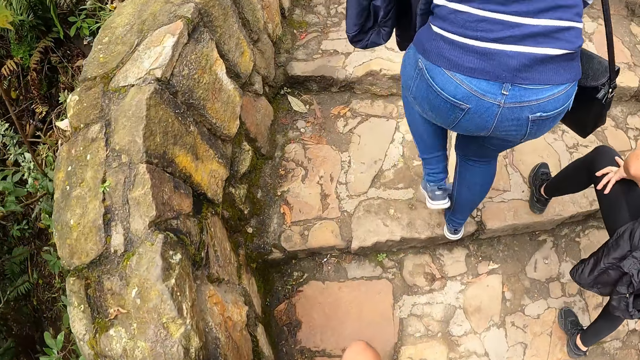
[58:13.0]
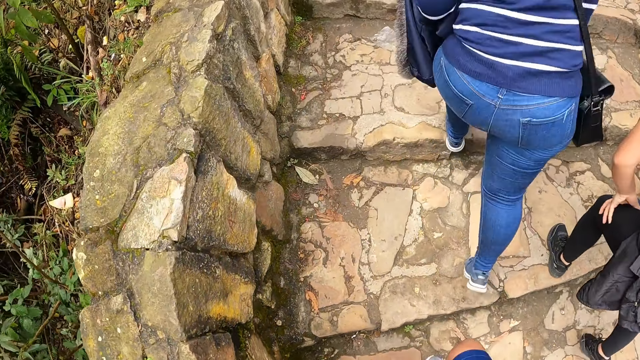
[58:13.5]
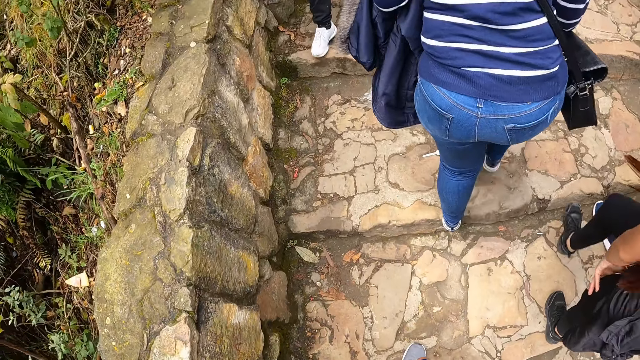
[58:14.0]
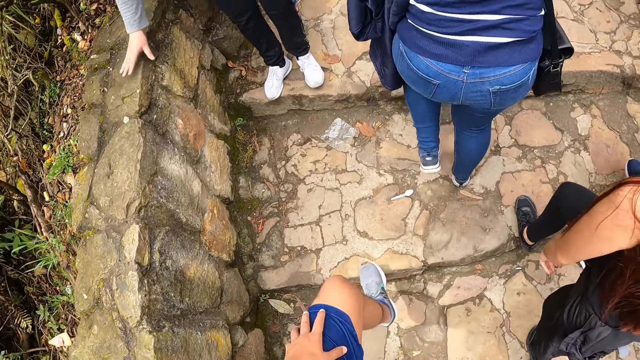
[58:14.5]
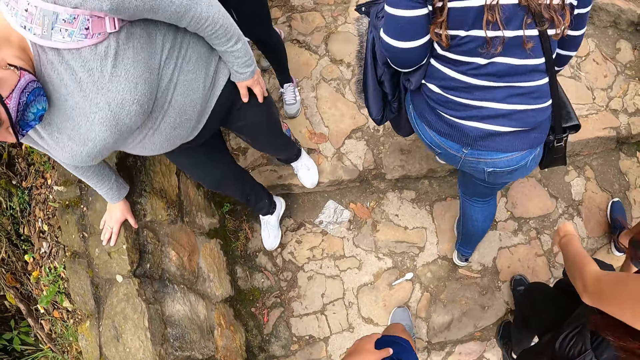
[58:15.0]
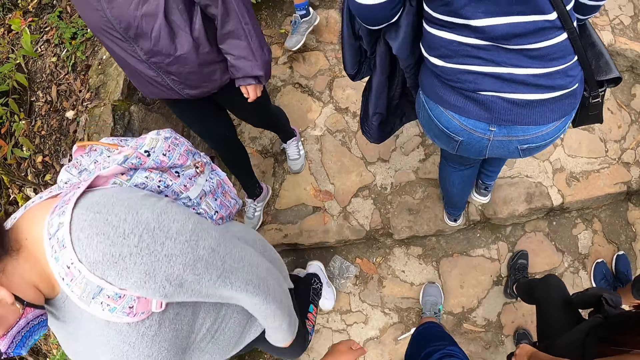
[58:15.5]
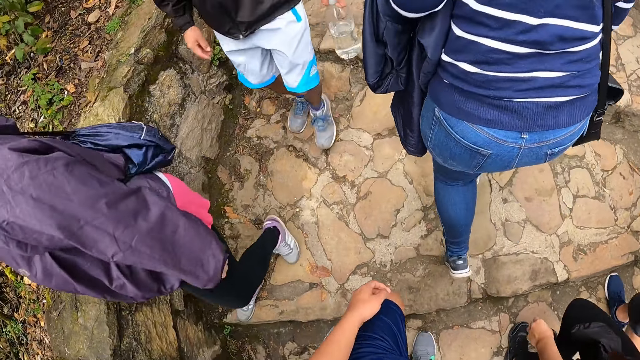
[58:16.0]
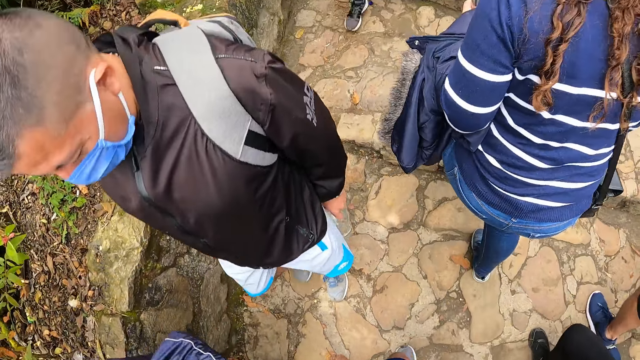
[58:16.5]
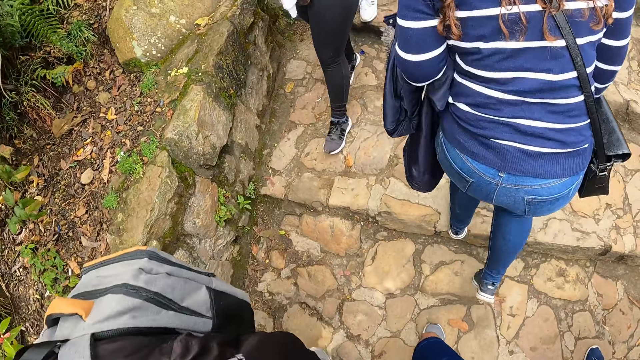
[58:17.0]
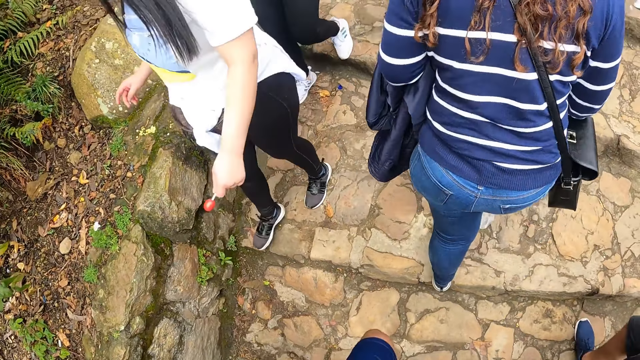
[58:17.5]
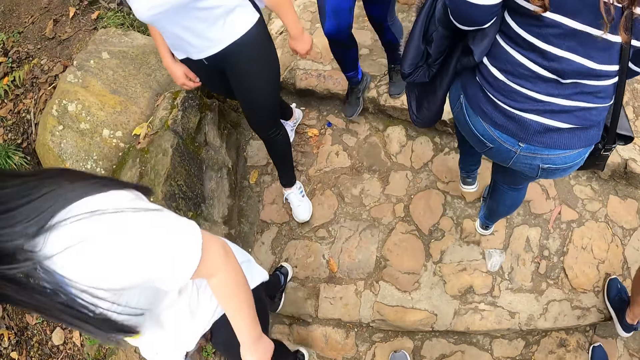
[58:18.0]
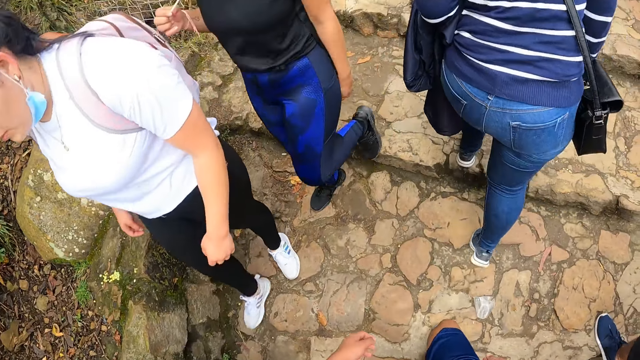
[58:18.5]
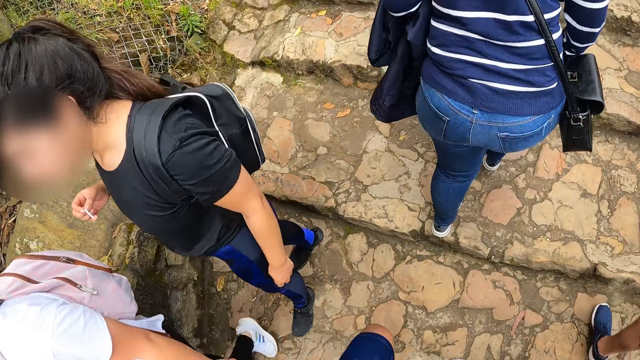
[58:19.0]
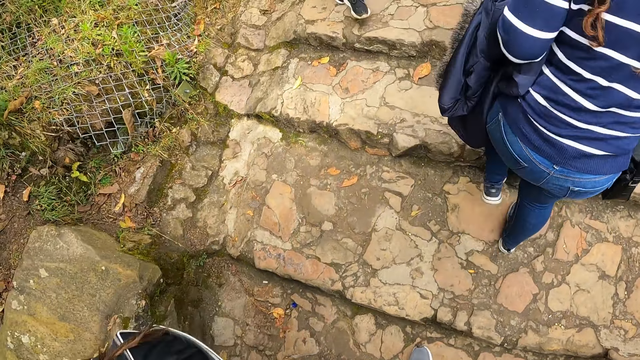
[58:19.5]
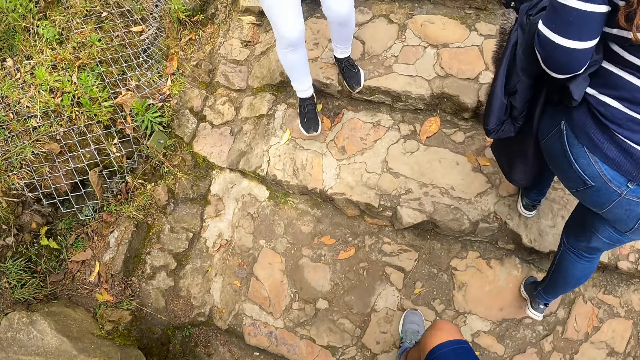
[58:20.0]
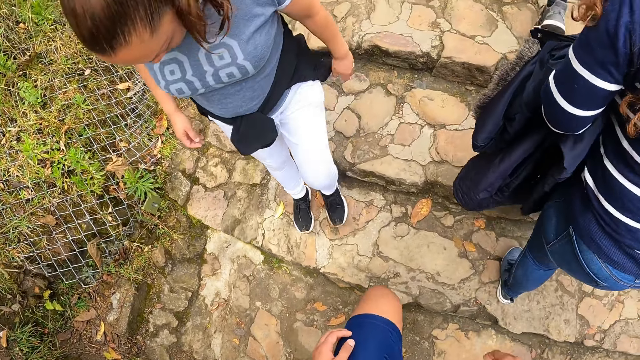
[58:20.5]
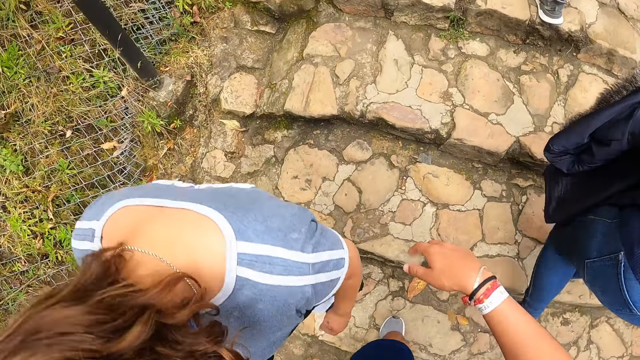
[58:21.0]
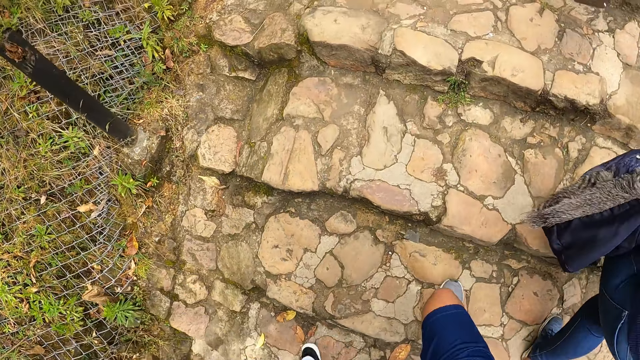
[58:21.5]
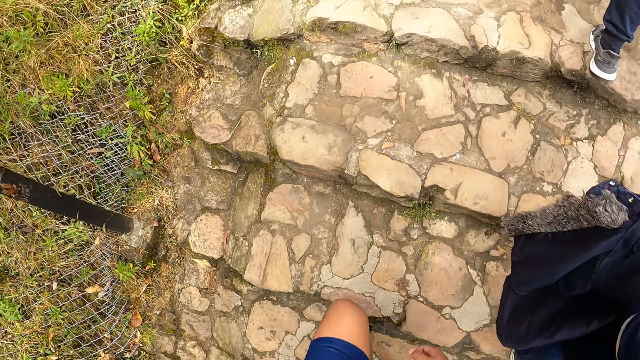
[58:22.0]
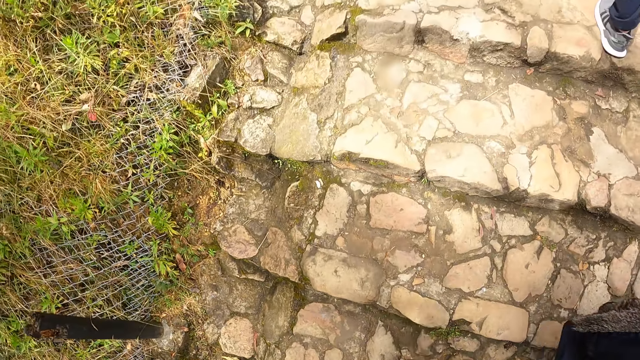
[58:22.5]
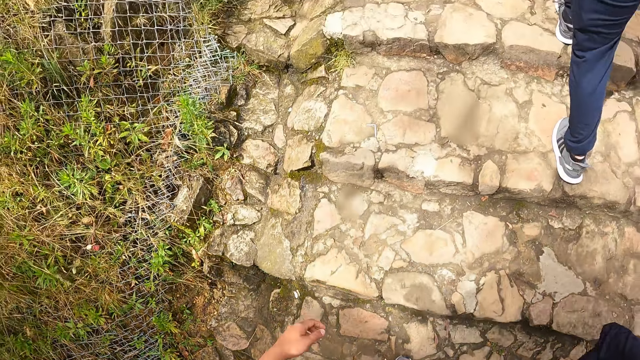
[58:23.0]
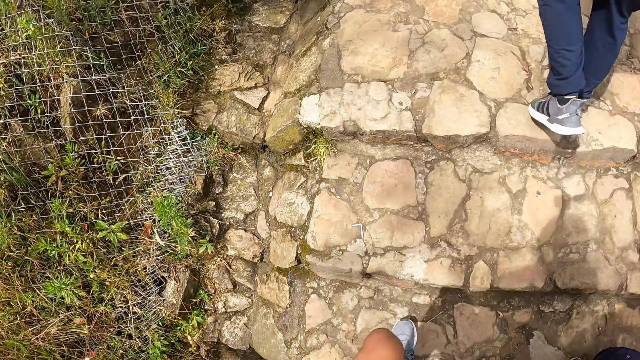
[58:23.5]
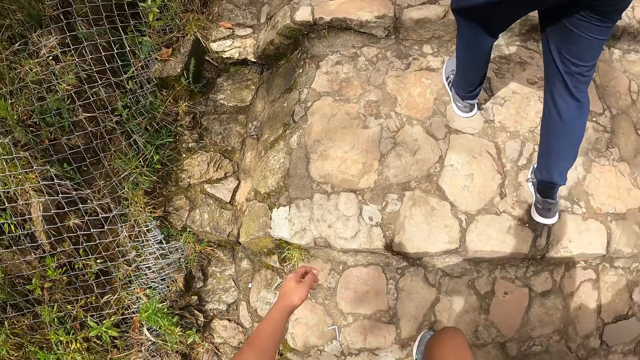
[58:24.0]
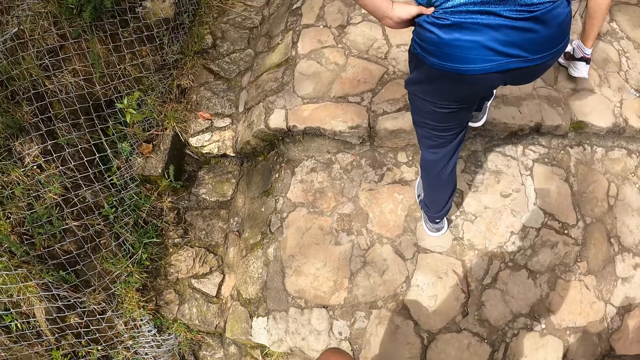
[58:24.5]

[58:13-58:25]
The camera wearer touches the left thigh with the left hand. They walk on the hill steps.

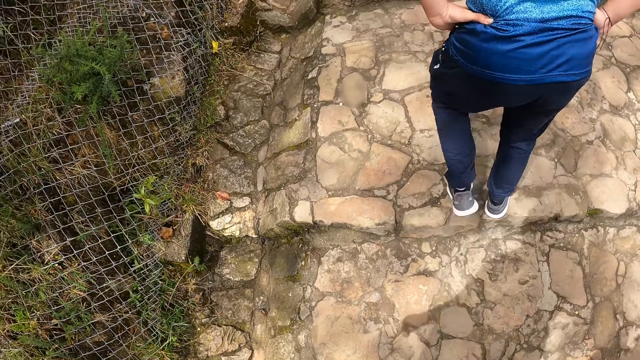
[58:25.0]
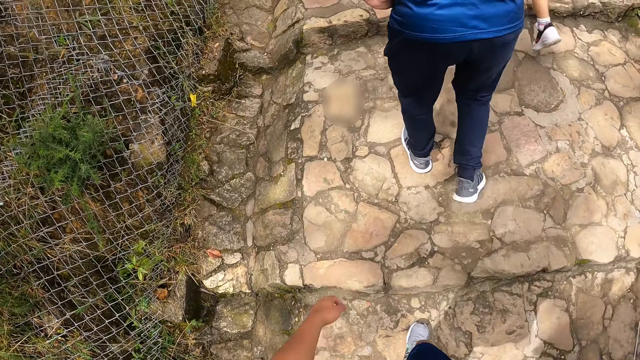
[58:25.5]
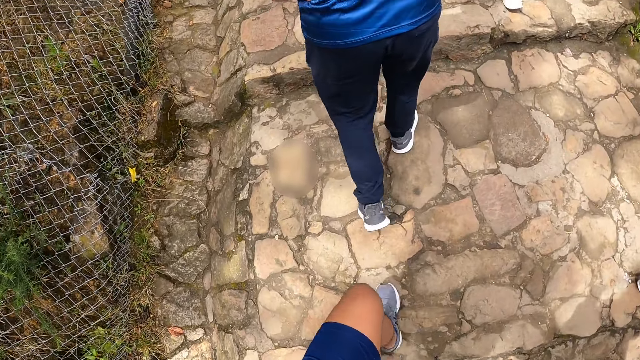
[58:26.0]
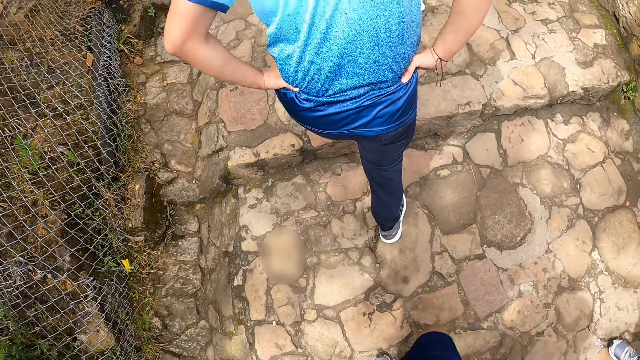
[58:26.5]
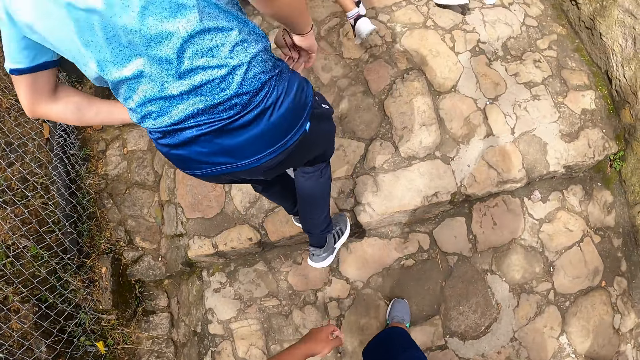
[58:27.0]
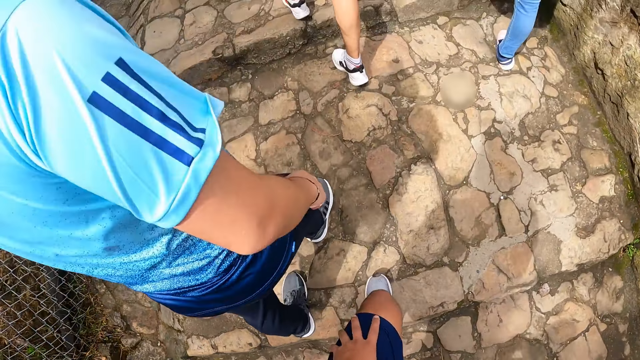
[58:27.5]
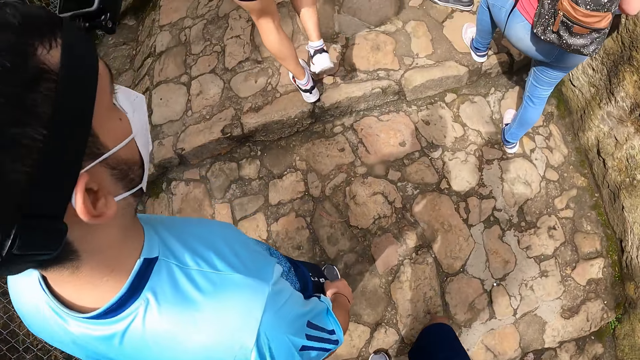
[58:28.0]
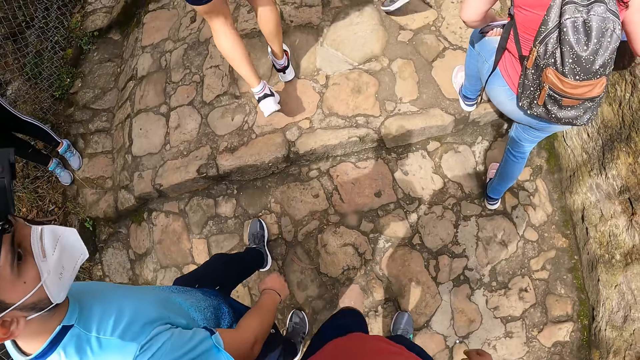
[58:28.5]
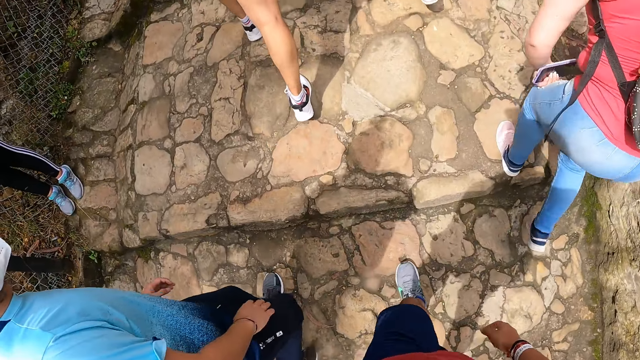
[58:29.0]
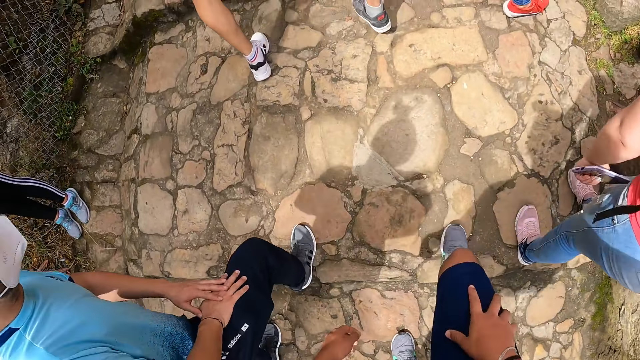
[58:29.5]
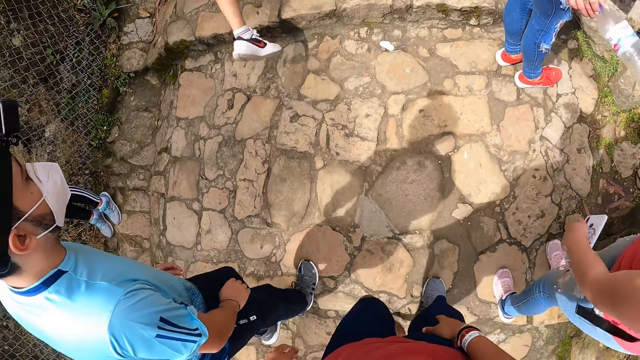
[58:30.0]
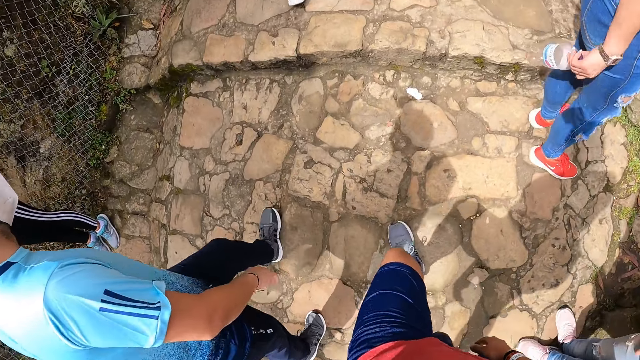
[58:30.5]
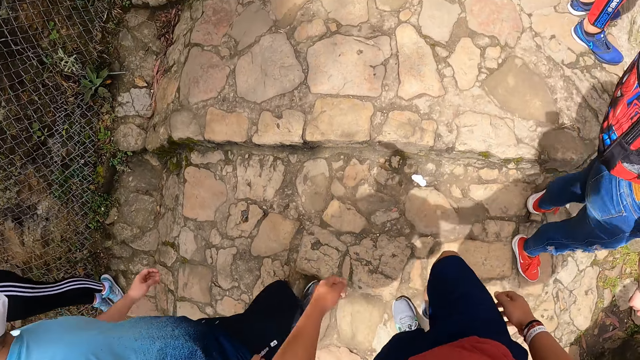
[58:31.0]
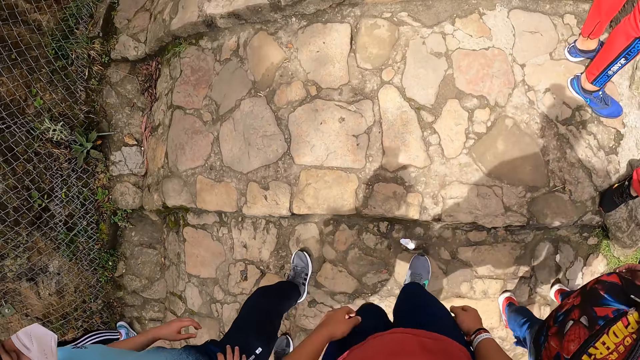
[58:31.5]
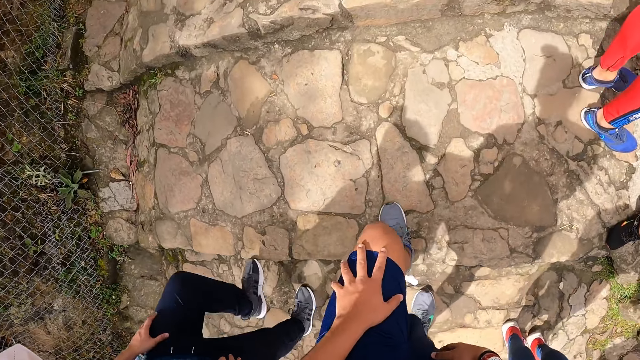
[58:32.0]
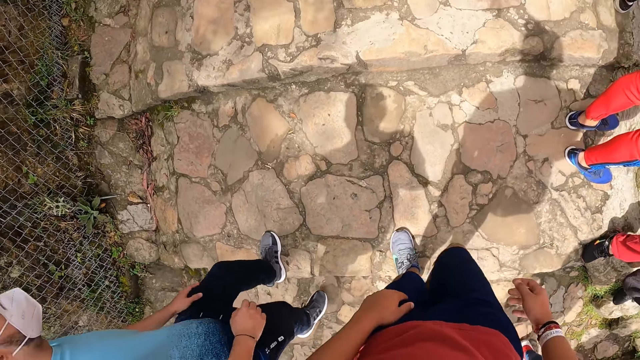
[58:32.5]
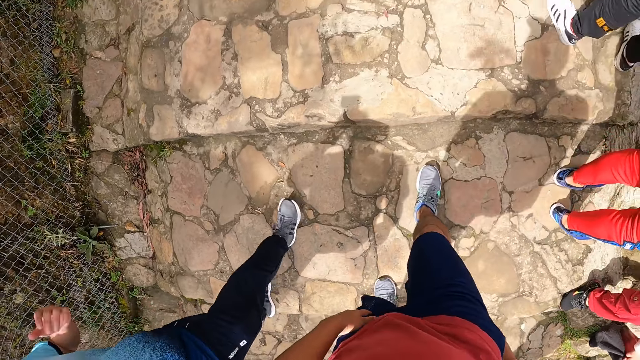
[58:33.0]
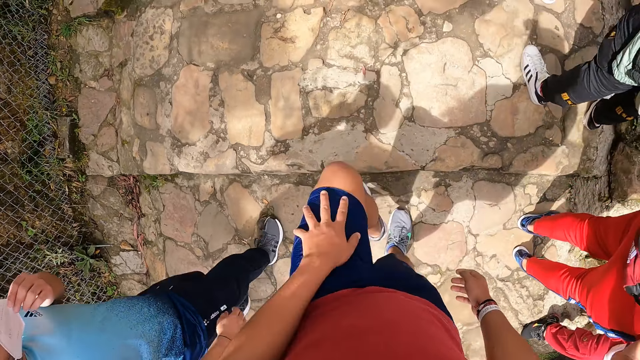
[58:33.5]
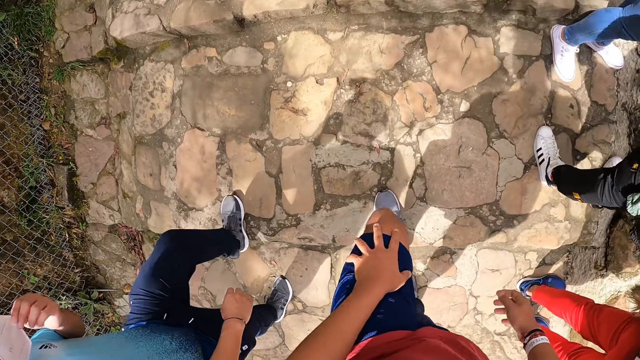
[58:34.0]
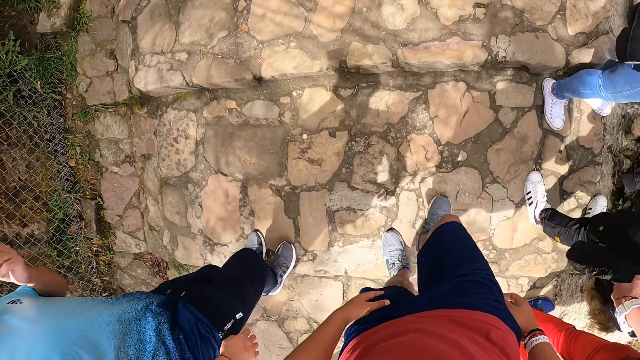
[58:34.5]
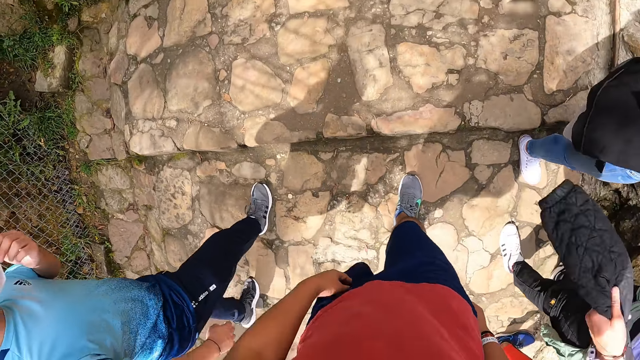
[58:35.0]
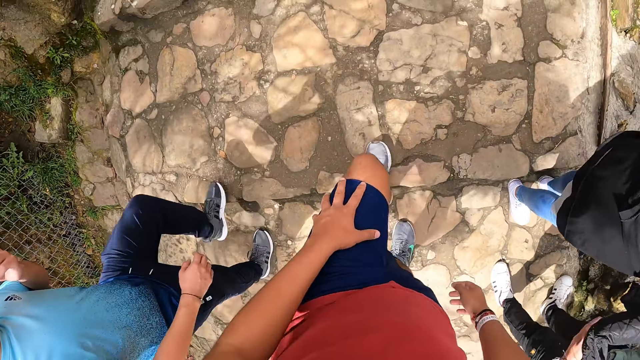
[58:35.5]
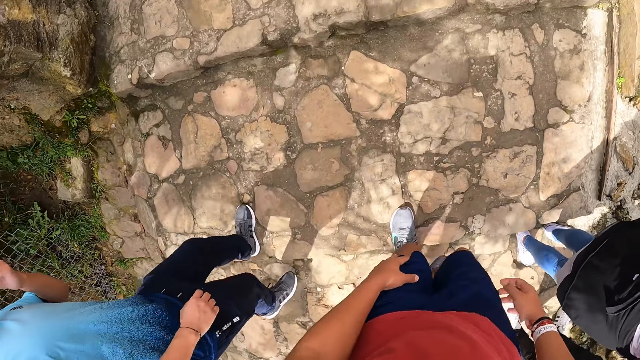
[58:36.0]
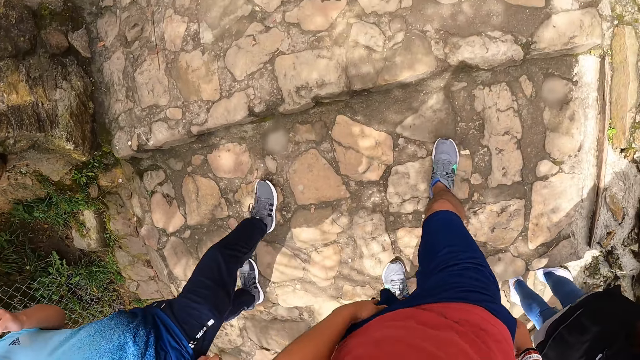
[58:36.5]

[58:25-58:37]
The camera wearer touches the left thigh with the left hand. They walk on the hill steps. They touch the right hand with the right hand. They walk on the hill steps. They touch the left thigh with the left hand. They walk on the hill steps. They touch the left thigh with the left hand. They walk on the hill steps. They touch the left thigh with the left hand. They walk on the hill steps.
